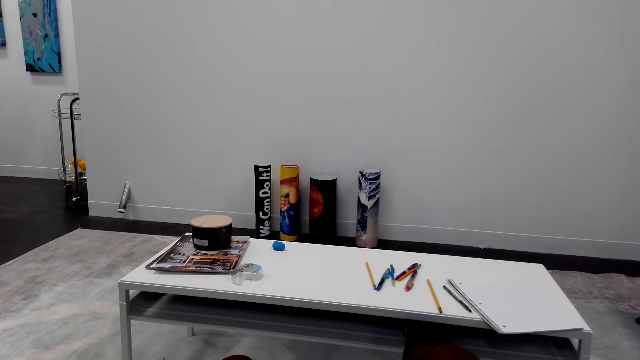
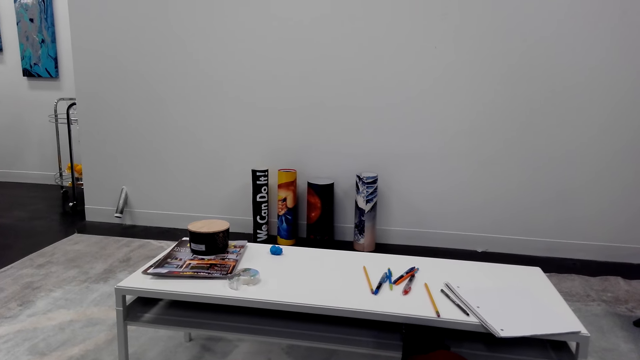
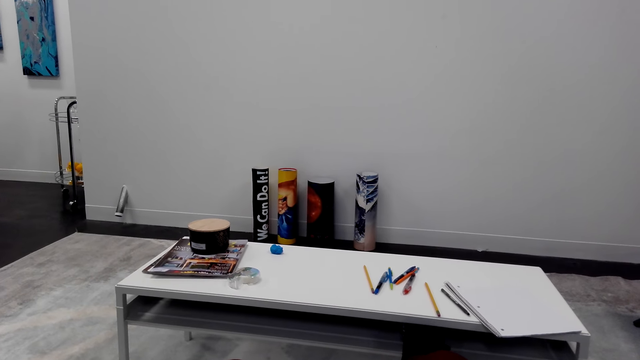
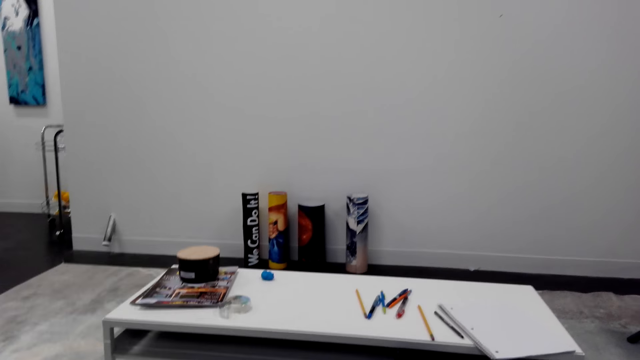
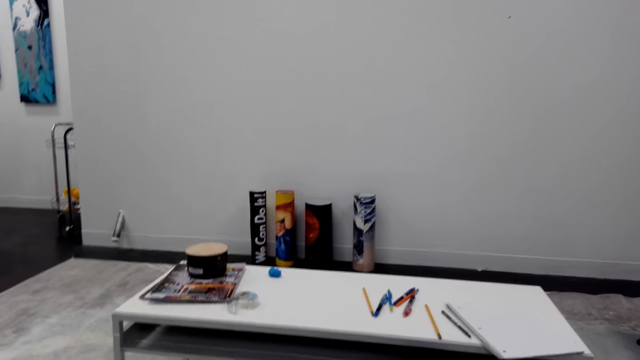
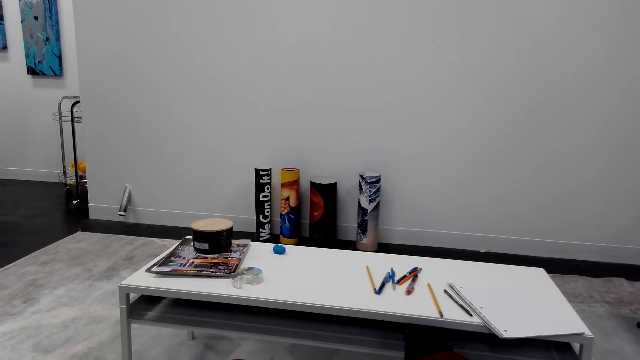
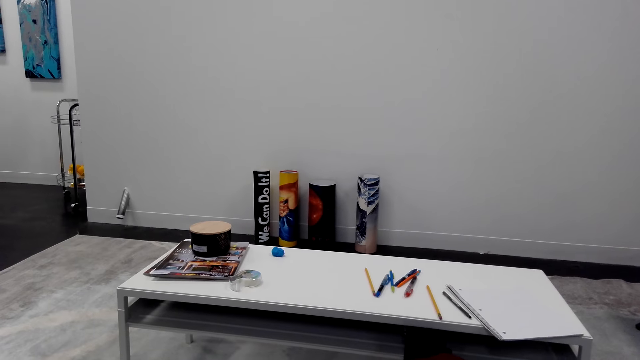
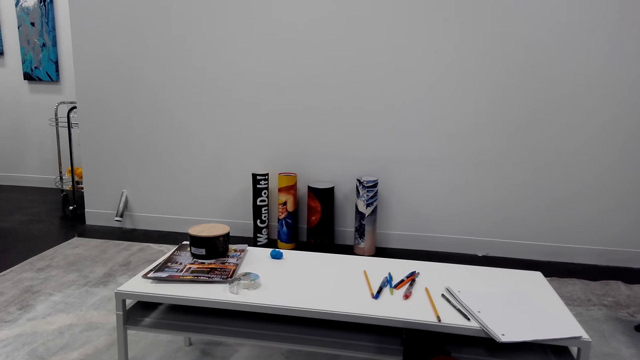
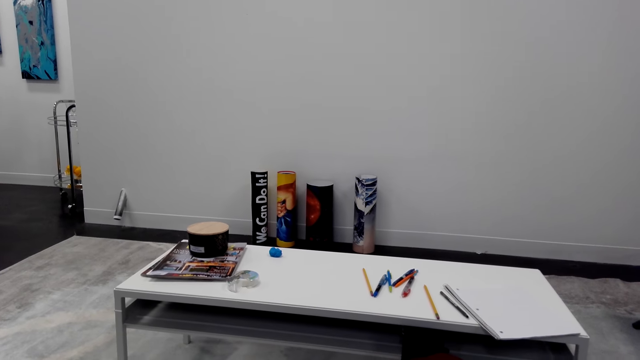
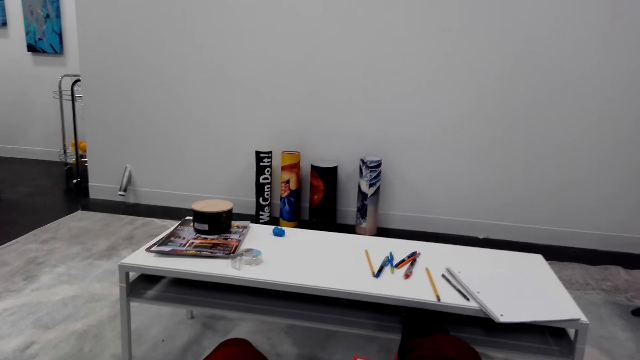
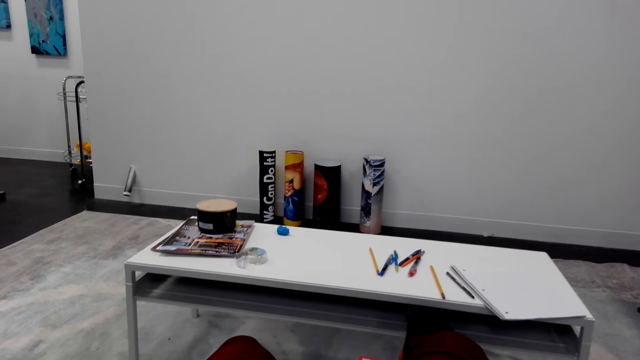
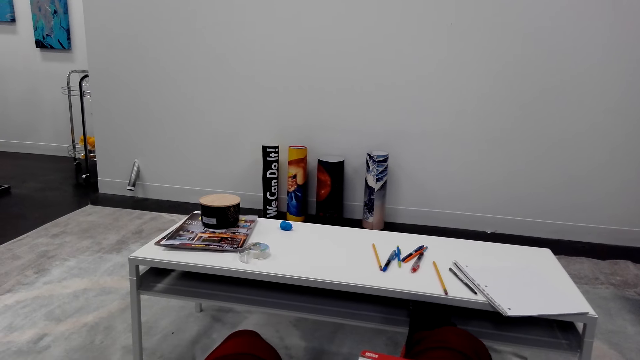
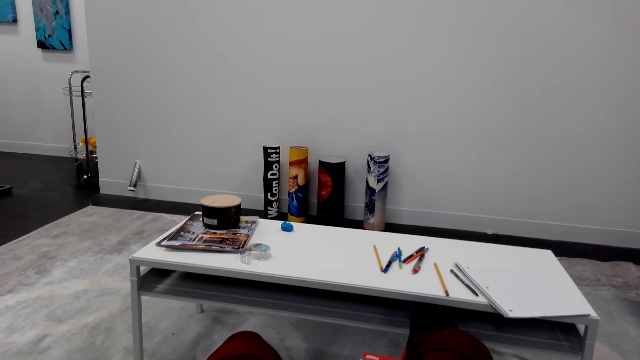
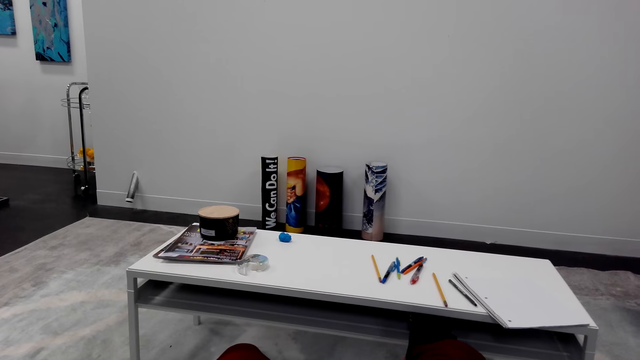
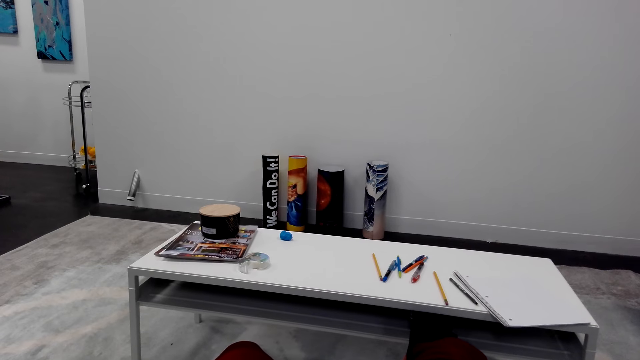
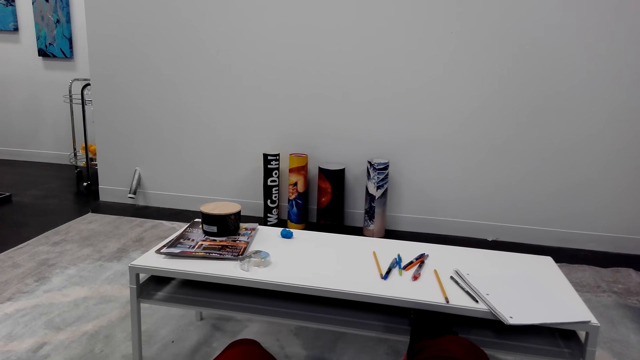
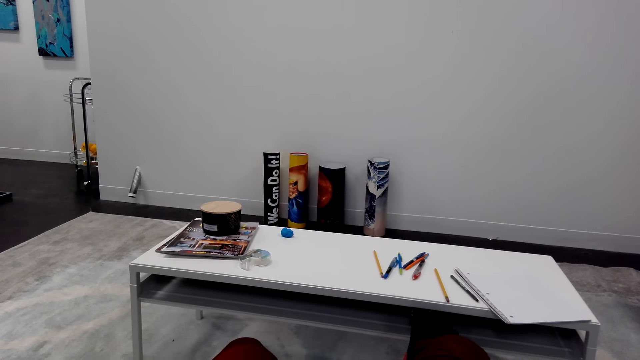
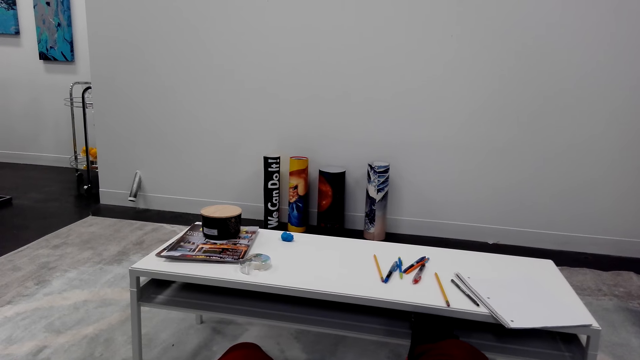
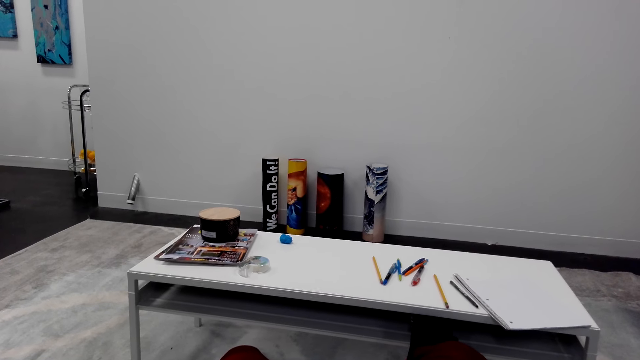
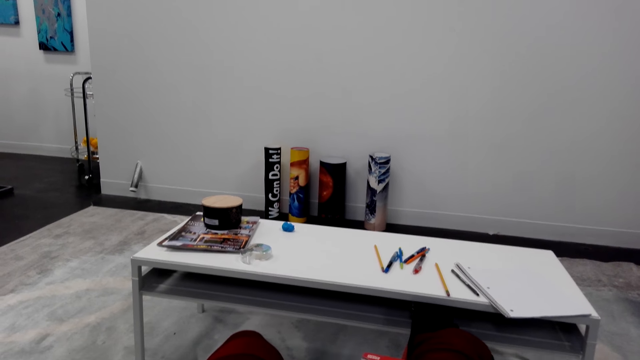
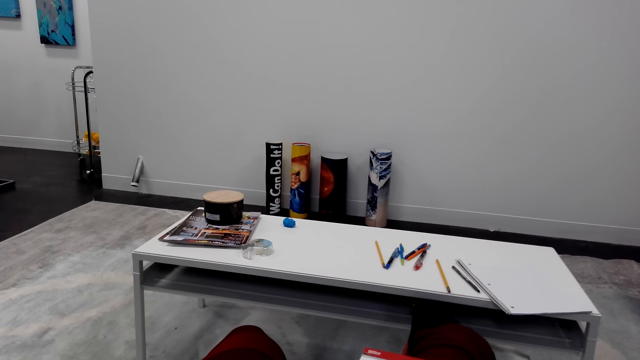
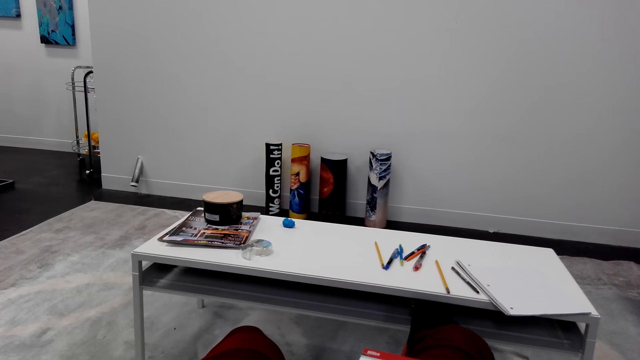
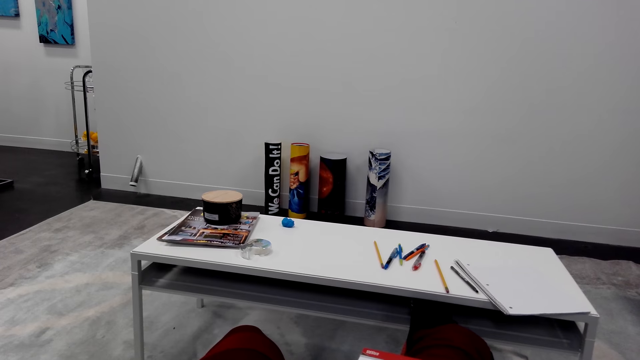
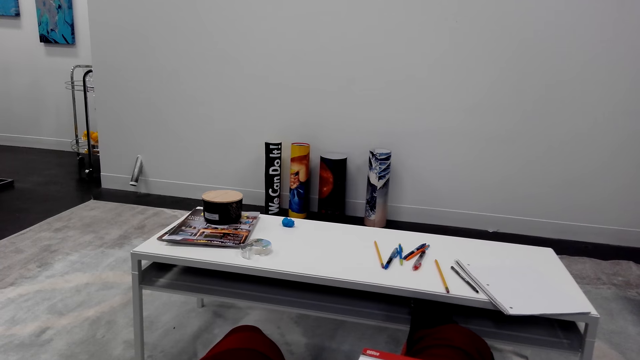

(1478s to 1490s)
The camera wearer looks at the decoration. They converse.

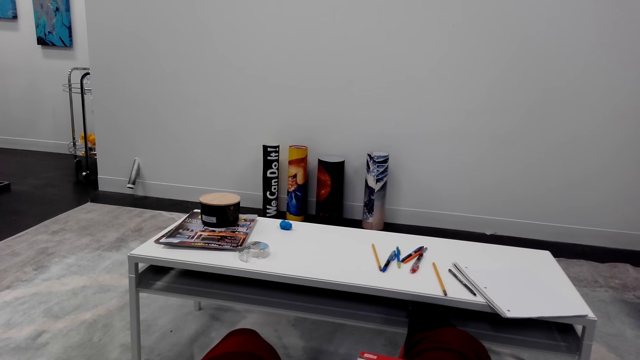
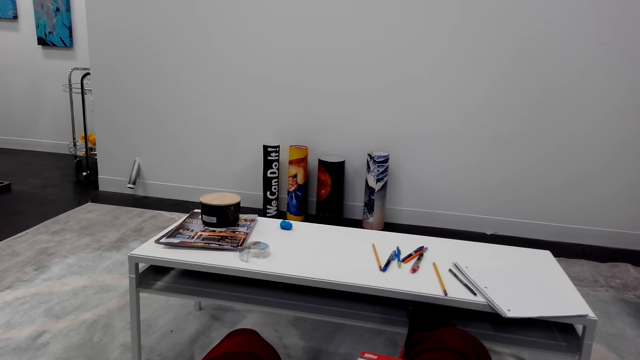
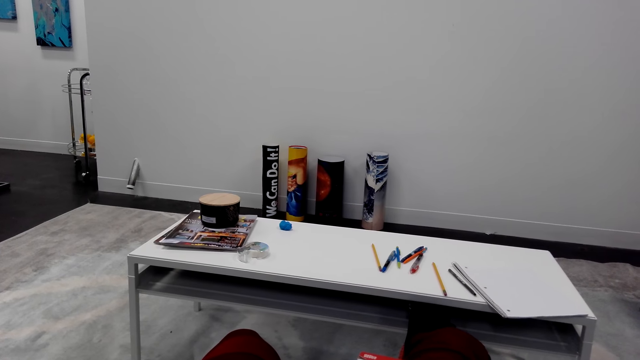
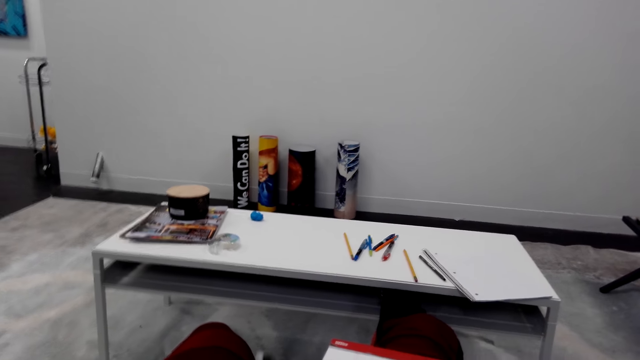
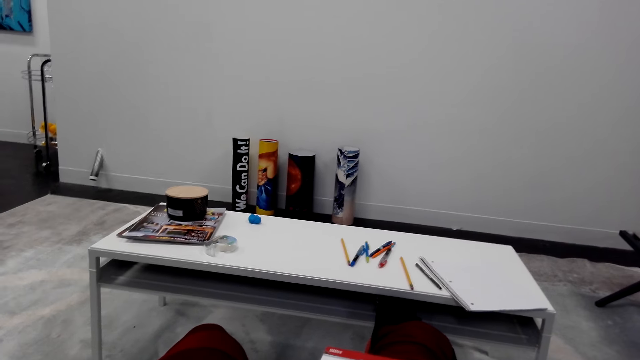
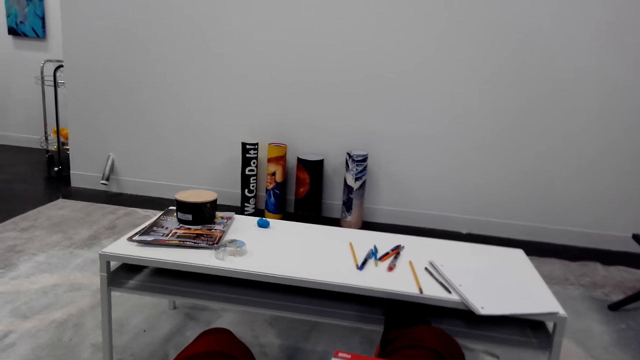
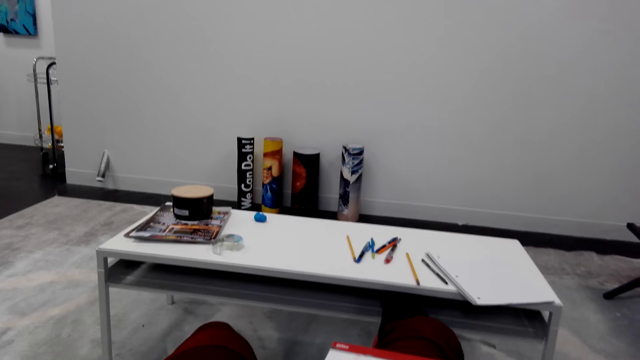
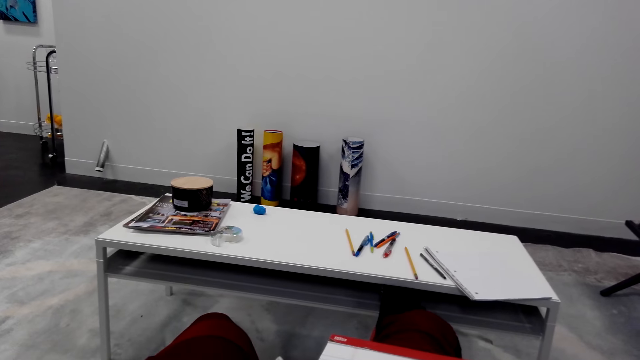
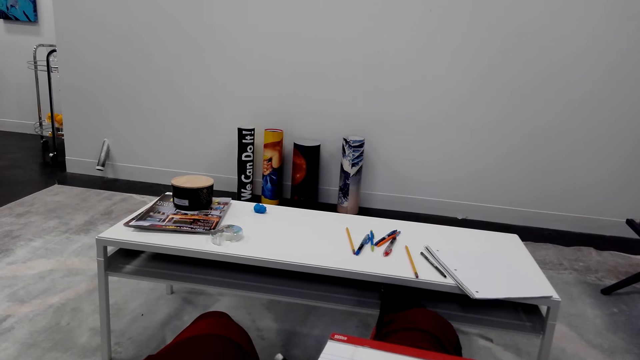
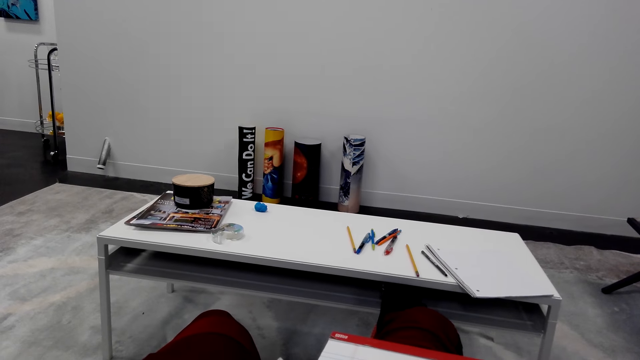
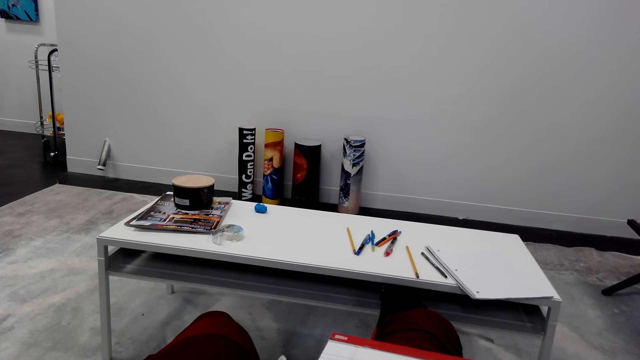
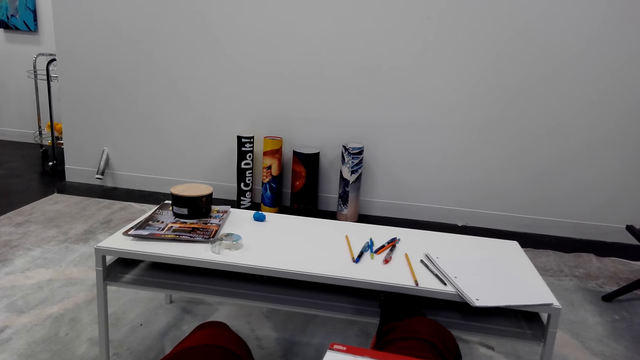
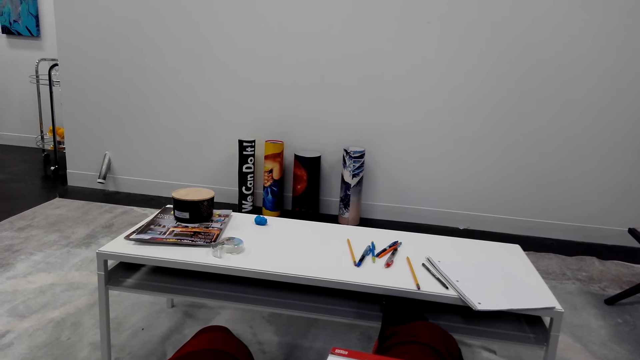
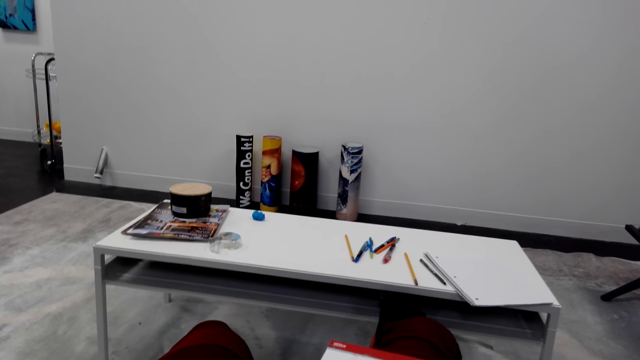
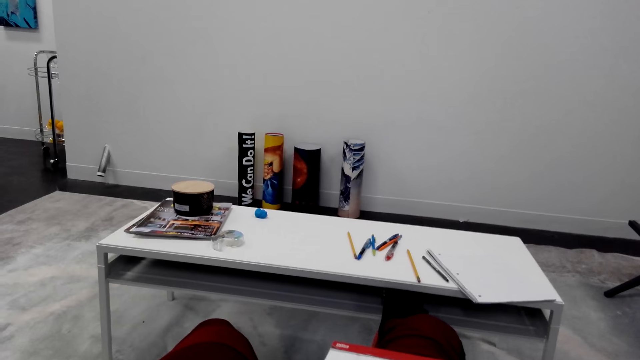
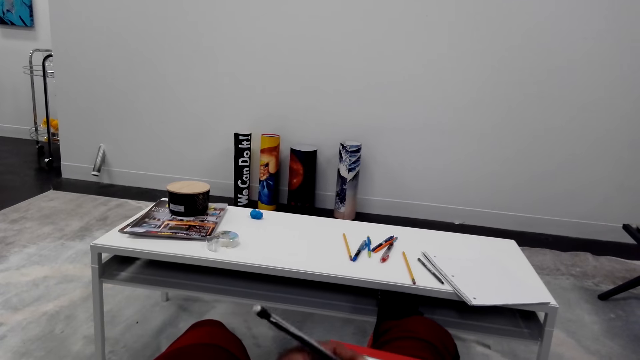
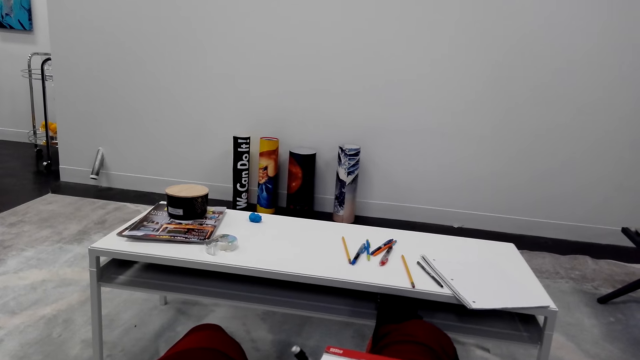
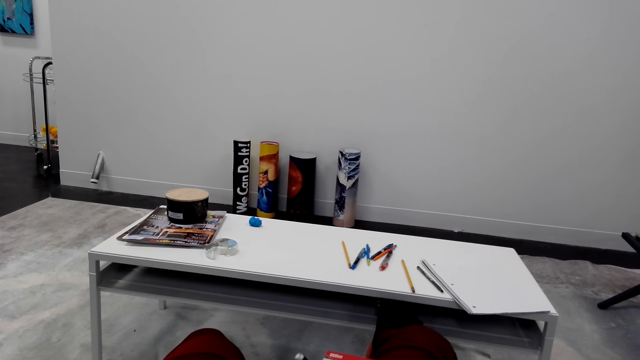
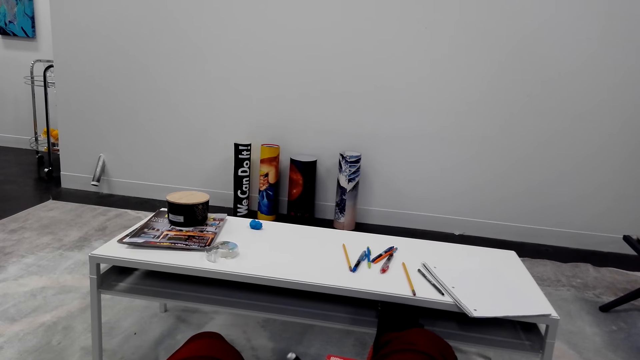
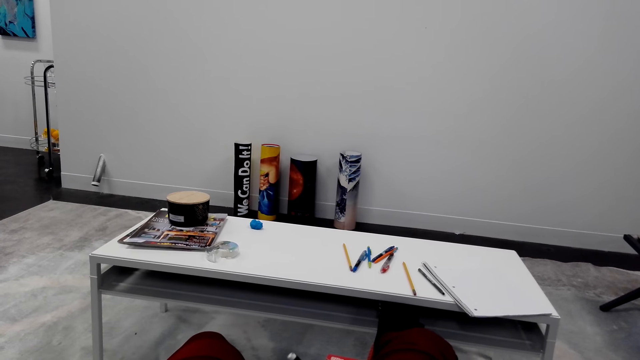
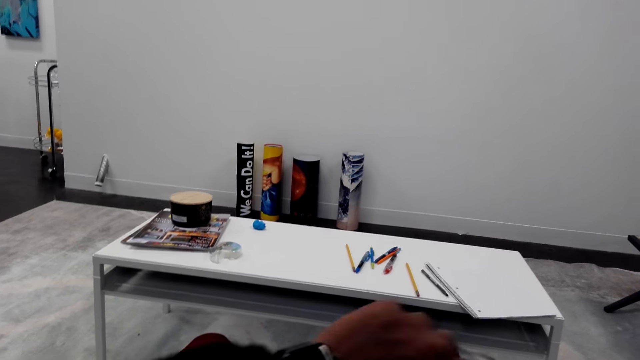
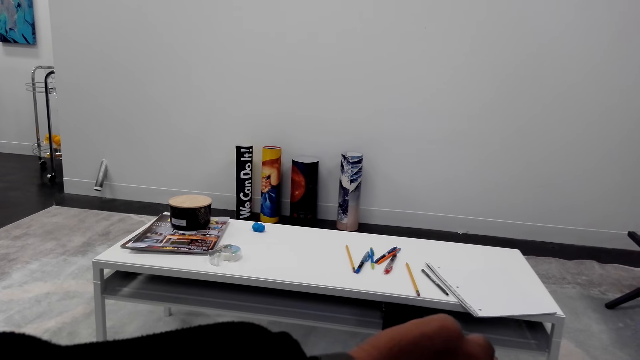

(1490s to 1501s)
The camera wearer draws on the book.
